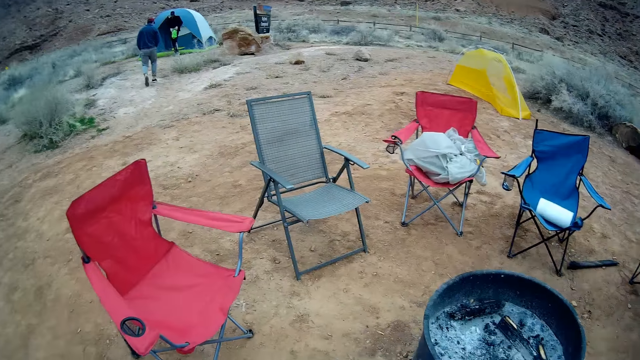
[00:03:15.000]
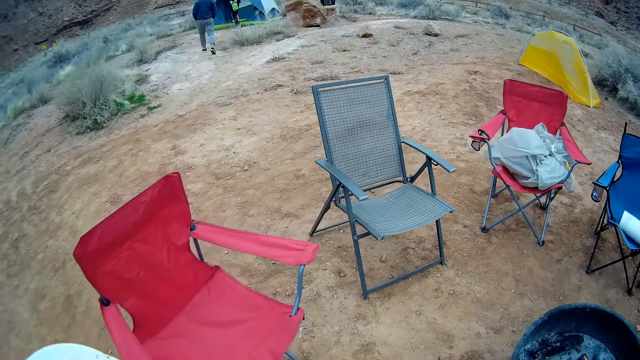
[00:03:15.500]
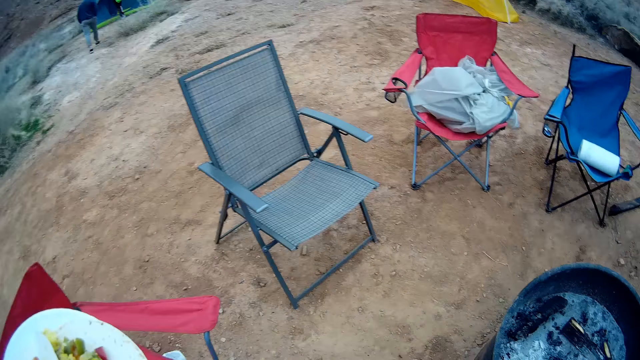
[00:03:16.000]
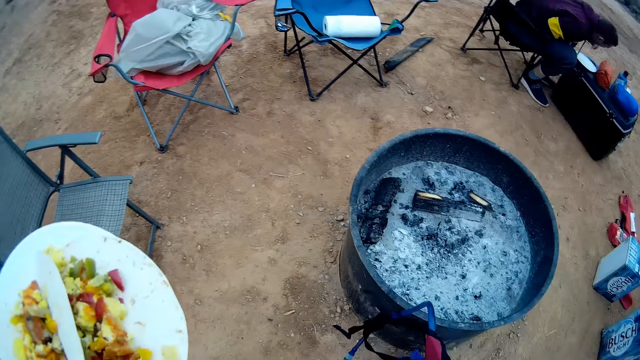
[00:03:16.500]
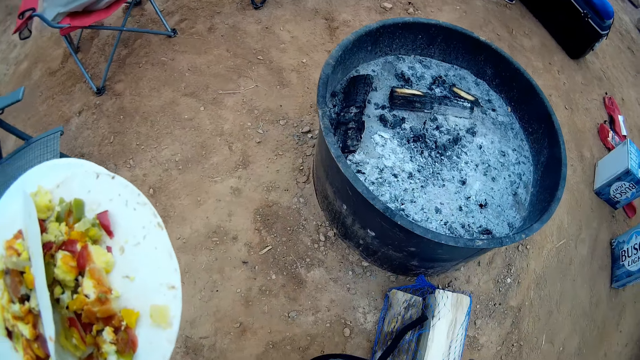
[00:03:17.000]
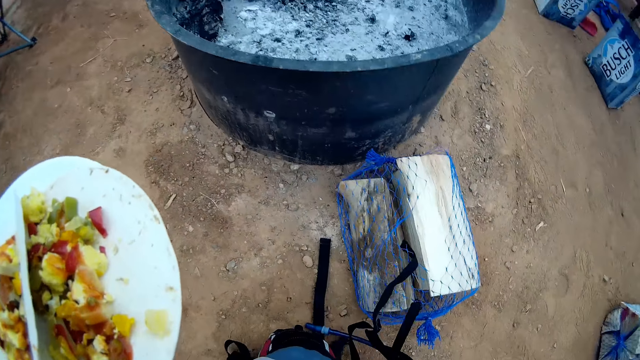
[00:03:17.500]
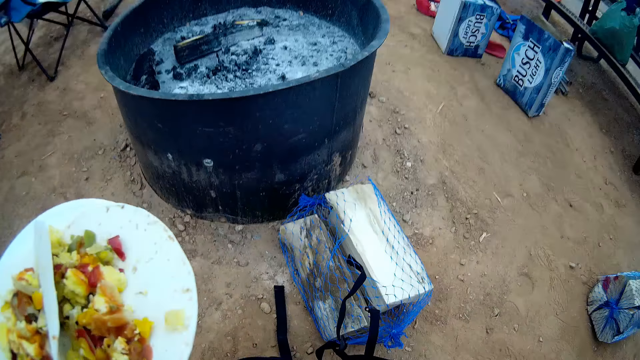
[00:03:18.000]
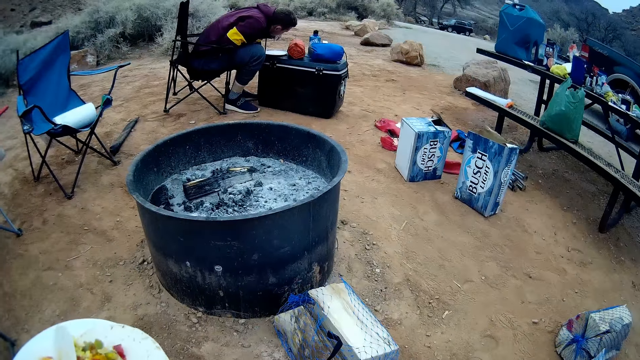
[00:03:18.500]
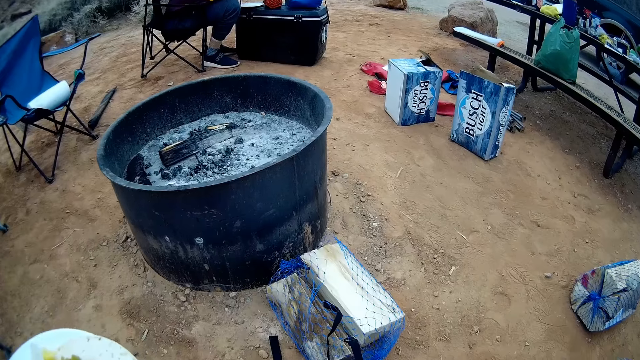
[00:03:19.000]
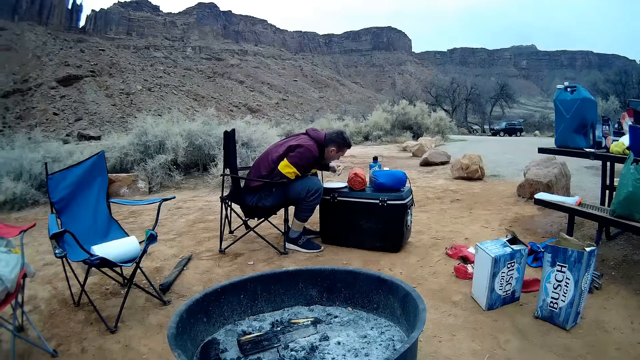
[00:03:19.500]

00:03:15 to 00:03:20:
The camera wearer sits on a camping chair.

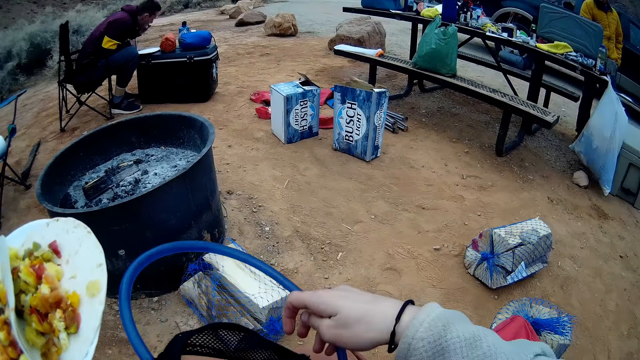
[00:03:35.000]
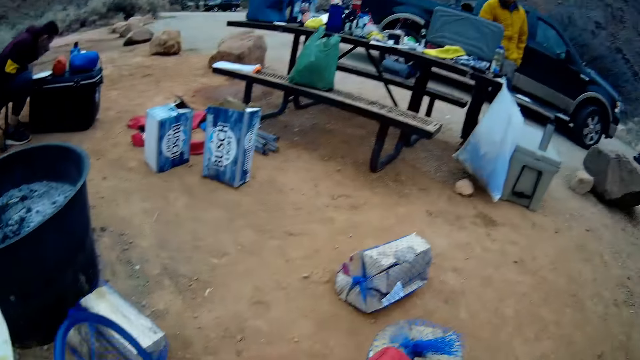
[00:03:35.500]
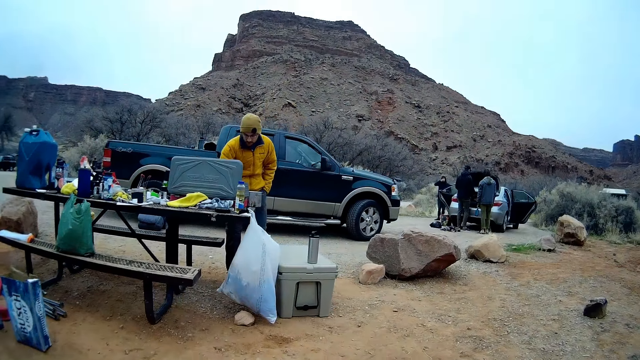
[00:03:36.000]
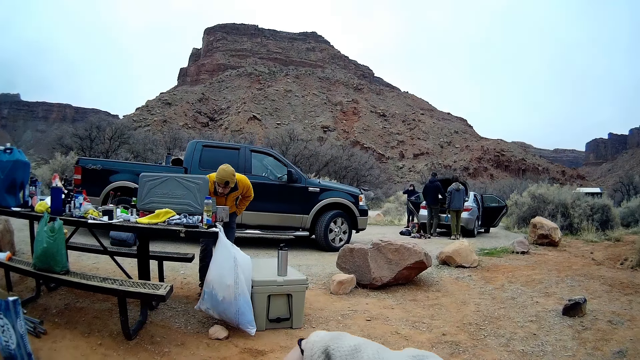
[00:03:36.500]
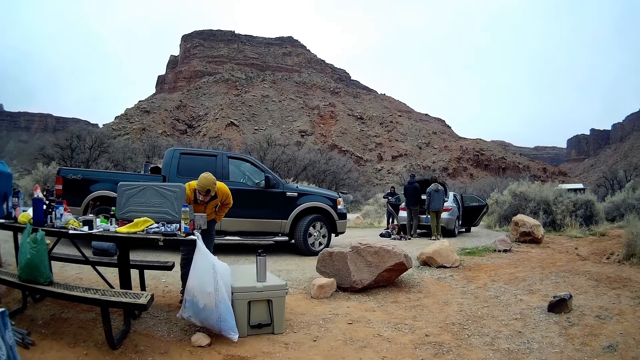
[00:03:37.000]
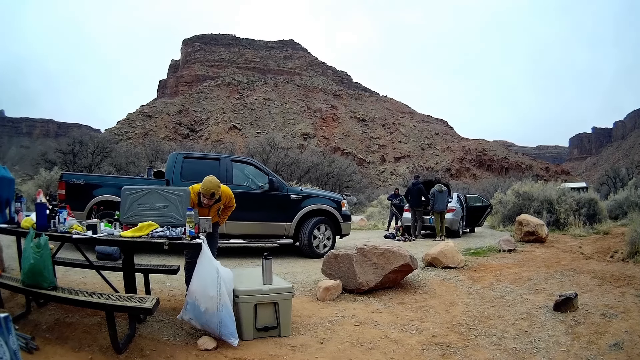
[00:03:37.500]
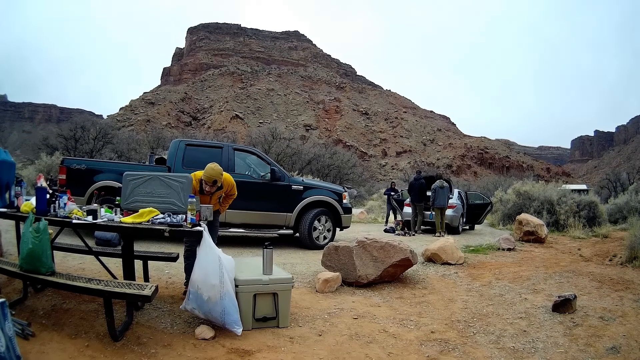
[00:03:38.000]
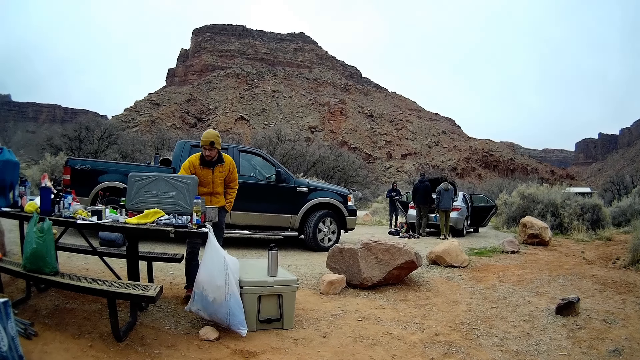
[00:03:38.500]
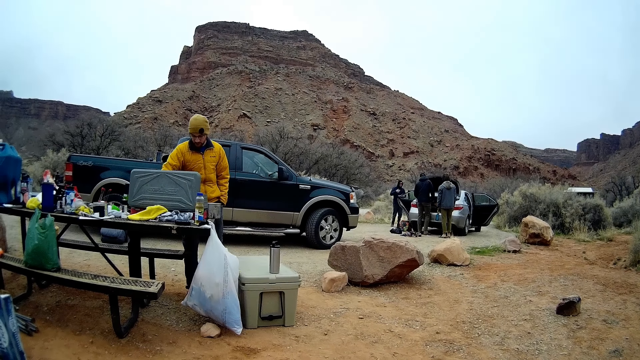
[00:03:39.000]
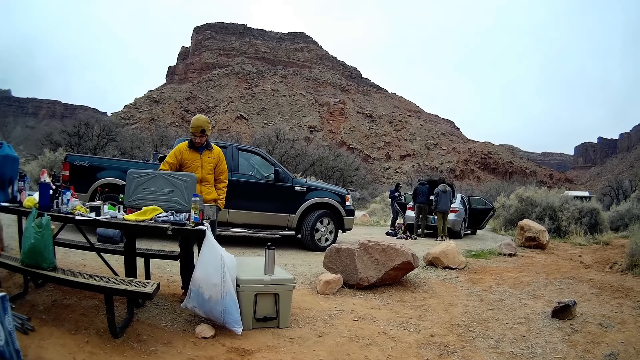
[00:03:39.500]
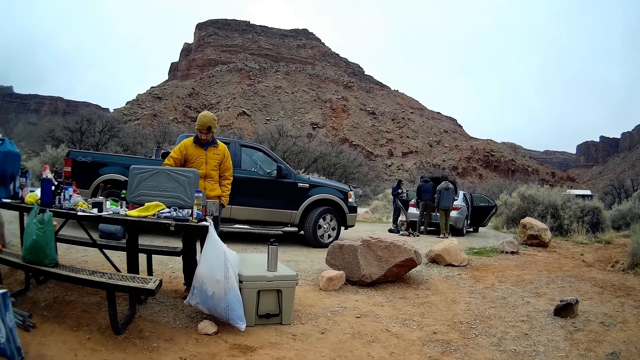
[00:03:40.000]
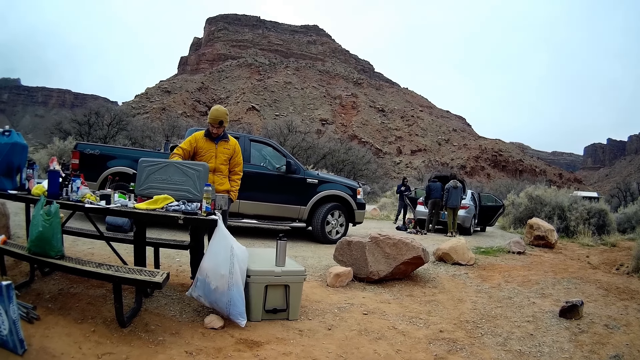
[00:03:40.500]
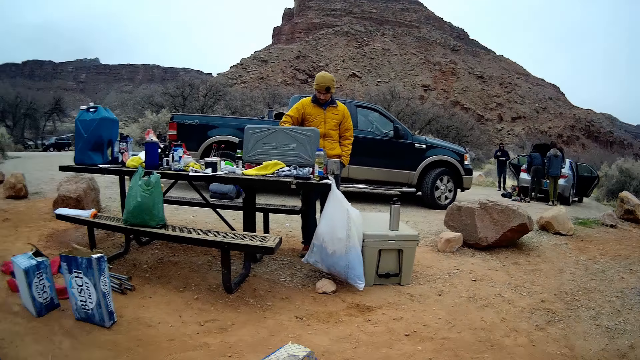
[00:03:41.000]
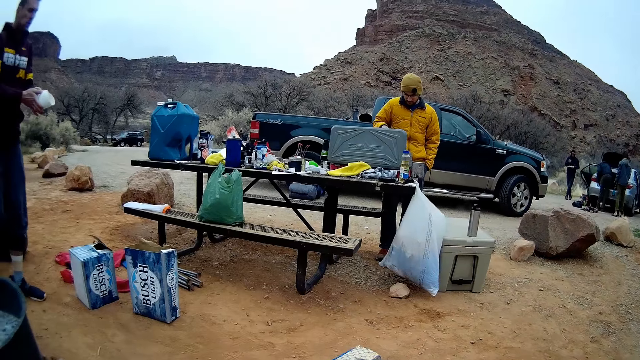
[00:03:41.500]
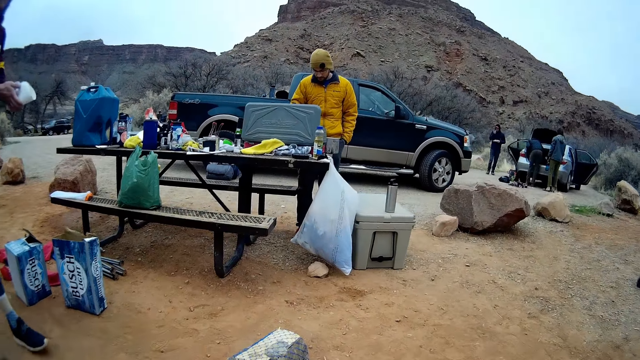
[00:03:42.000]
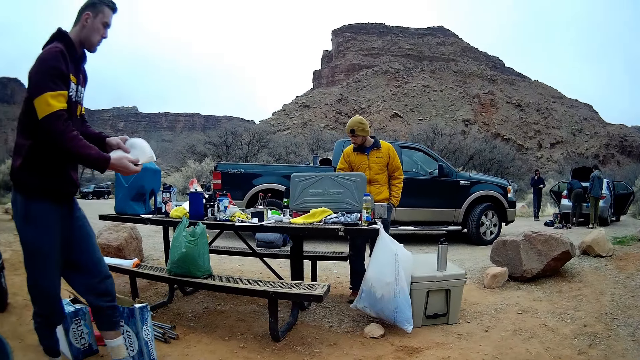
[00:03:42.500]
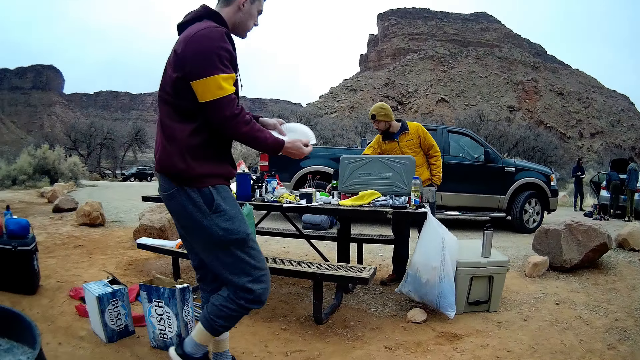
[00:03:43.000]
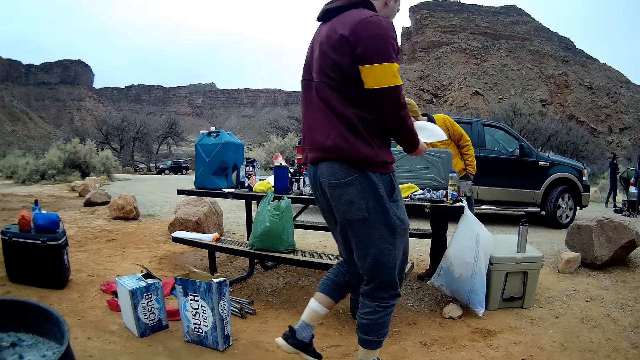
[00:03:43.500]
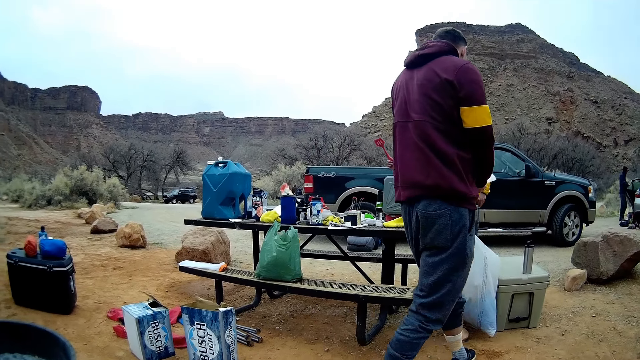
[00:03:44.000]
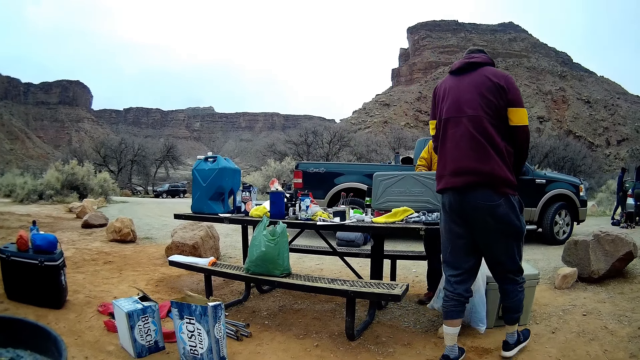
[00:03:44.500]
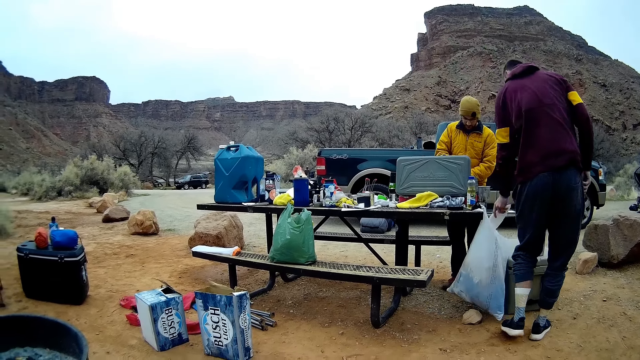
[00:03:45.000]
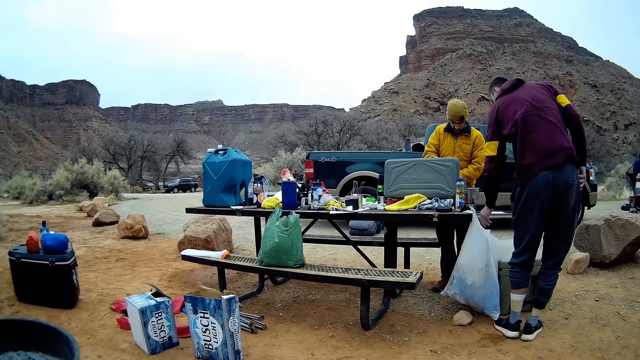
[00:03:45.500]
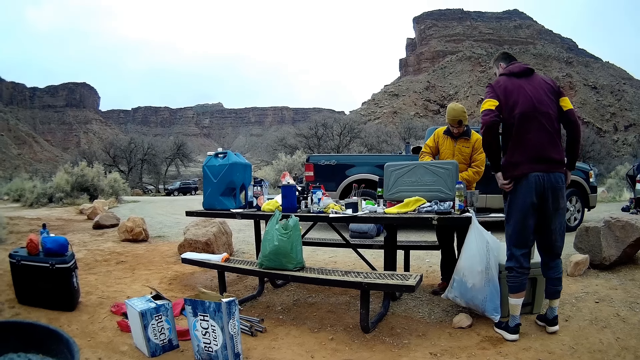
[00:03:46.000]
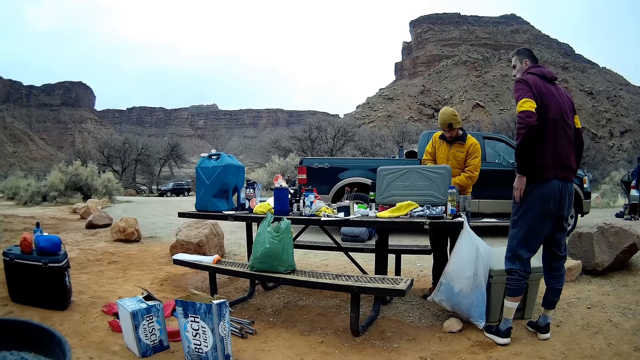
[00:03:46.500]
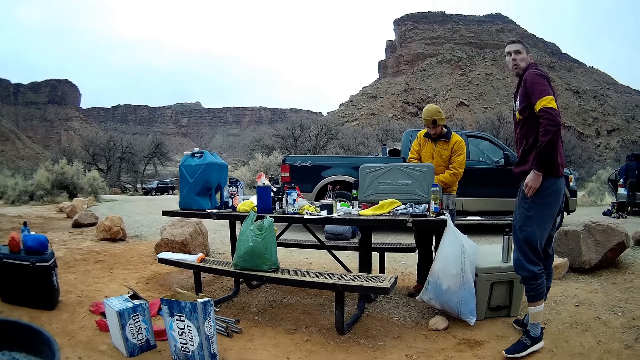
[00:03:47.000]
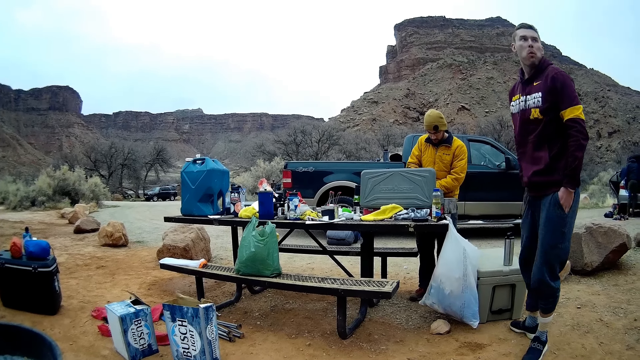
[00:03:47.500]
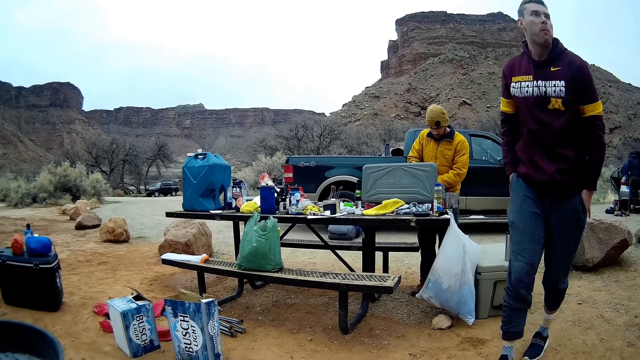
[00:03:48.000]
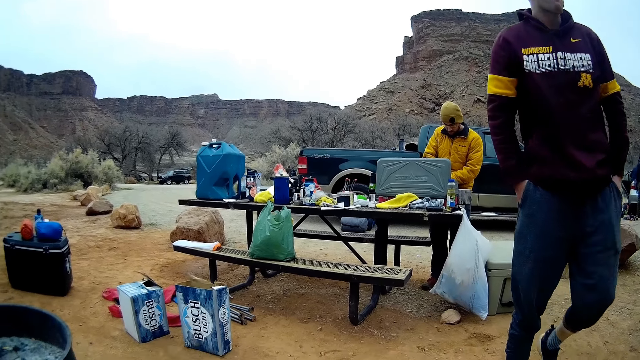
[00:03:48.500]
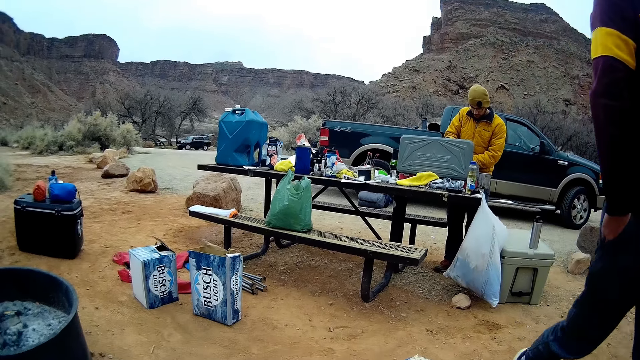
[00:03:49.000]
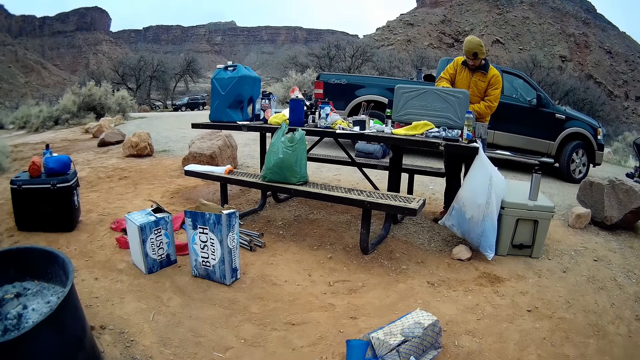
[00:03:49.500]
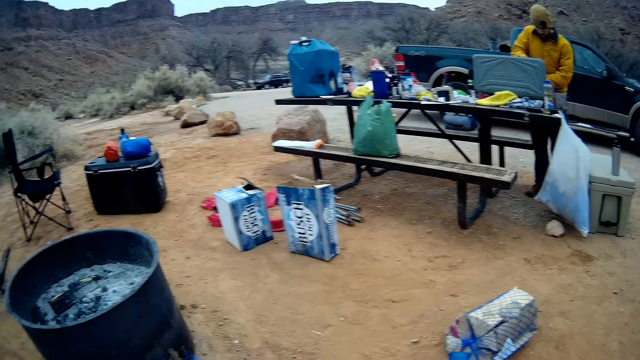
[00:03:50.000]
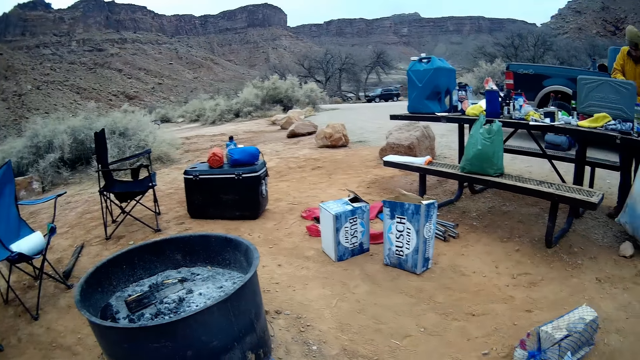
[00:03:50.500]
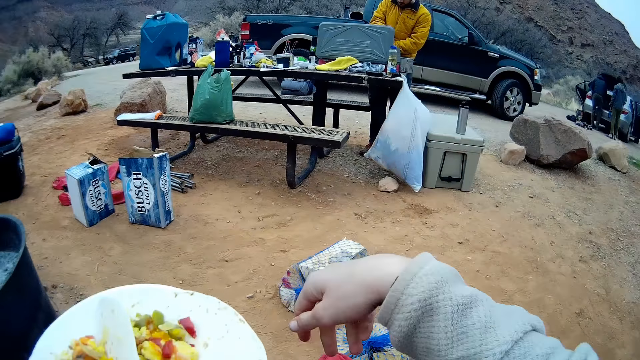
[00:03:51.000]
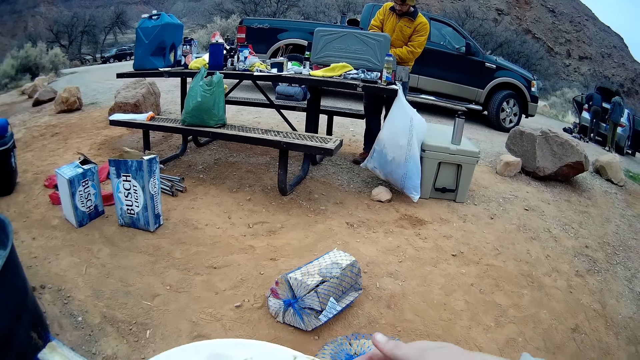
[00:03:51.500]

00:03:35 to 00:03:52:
The camera wearer looks around the area. A man looks at the pot of food. Another man drops the paper plate in a trash bag, puts his left hand in his left pocket, and walks away from the trash bag.
